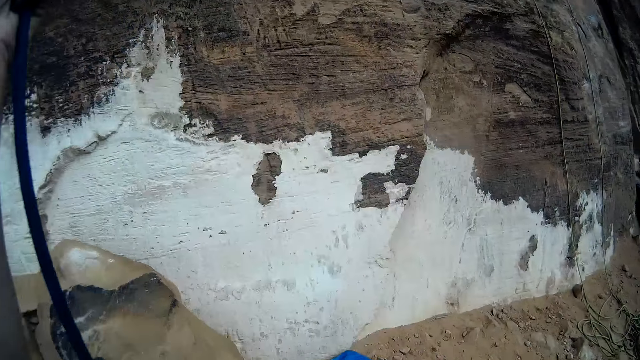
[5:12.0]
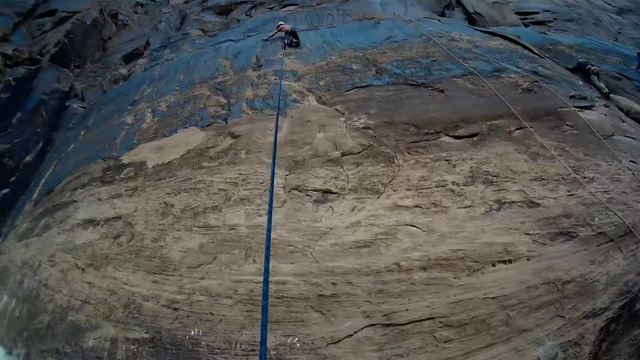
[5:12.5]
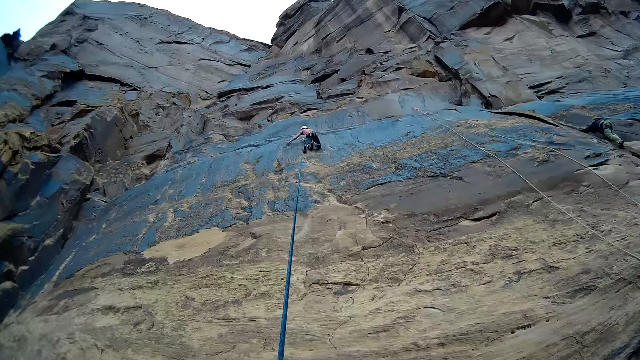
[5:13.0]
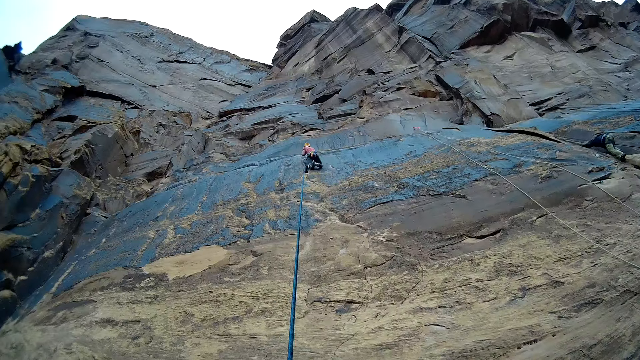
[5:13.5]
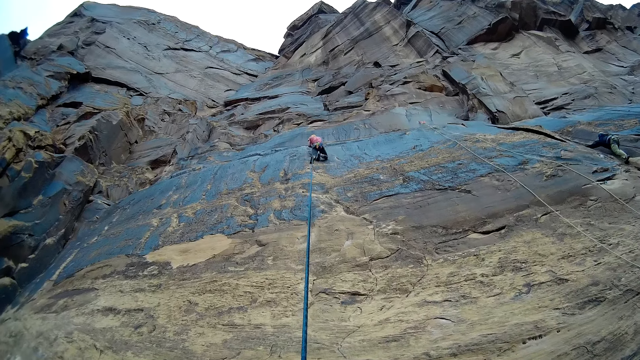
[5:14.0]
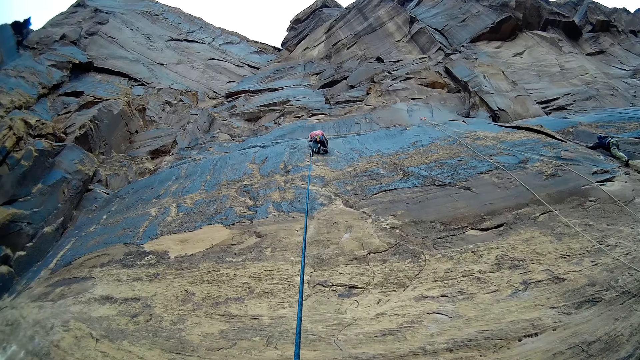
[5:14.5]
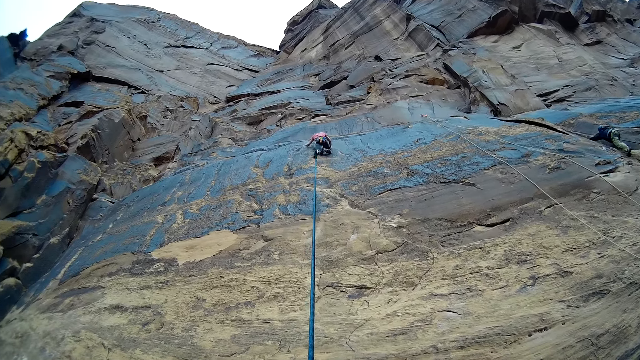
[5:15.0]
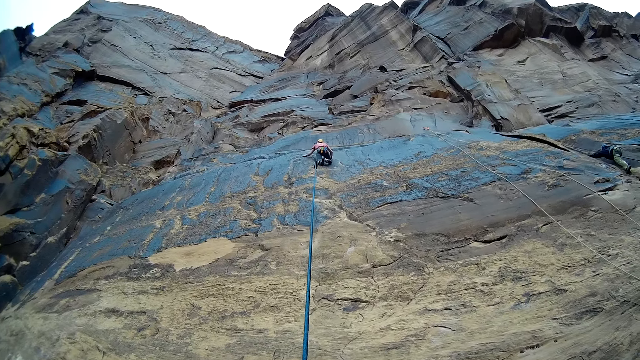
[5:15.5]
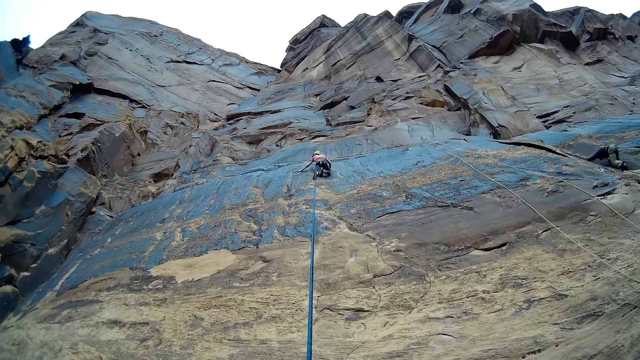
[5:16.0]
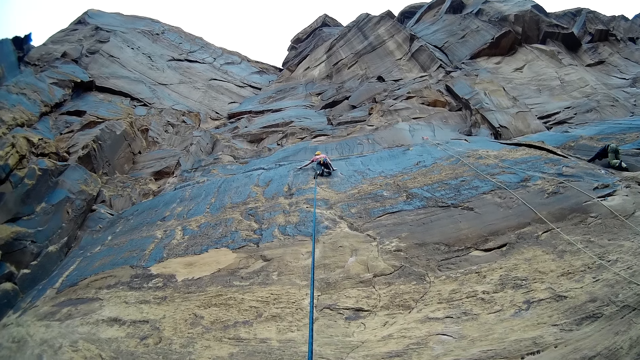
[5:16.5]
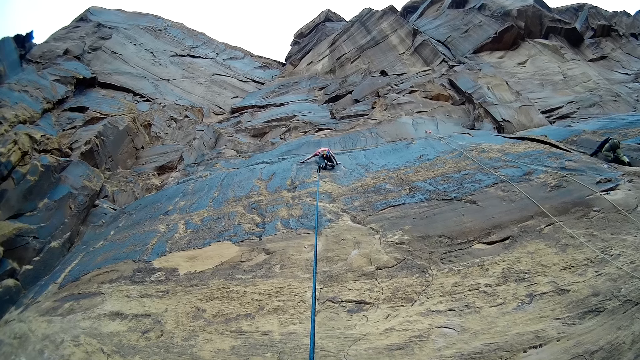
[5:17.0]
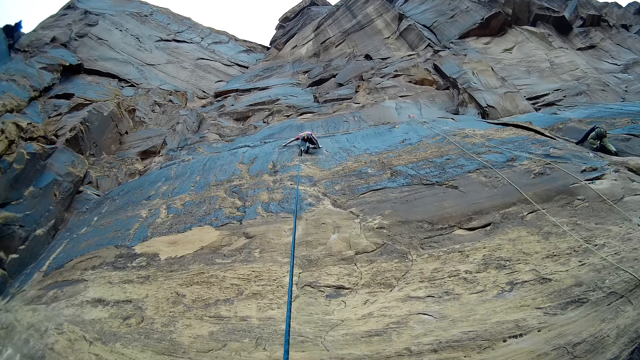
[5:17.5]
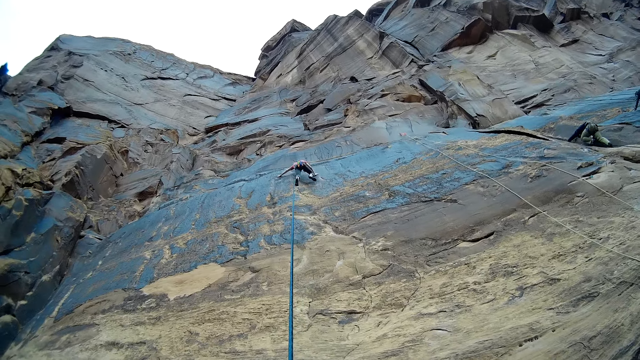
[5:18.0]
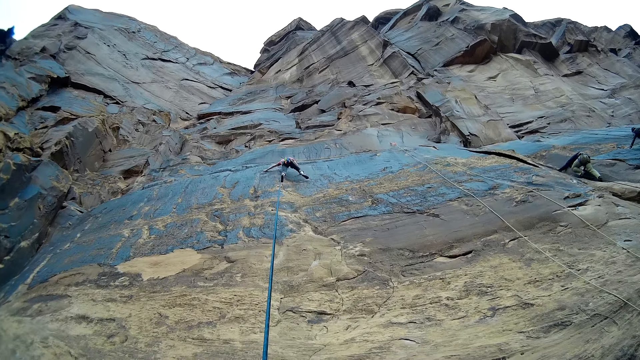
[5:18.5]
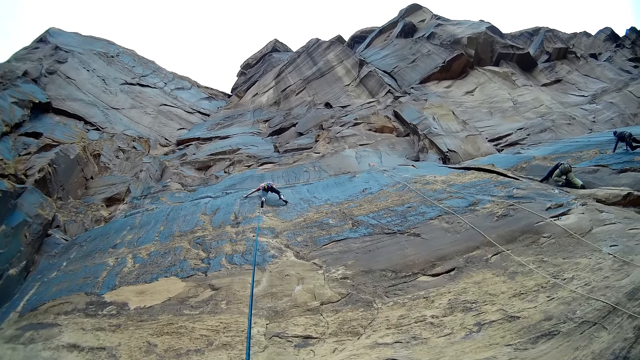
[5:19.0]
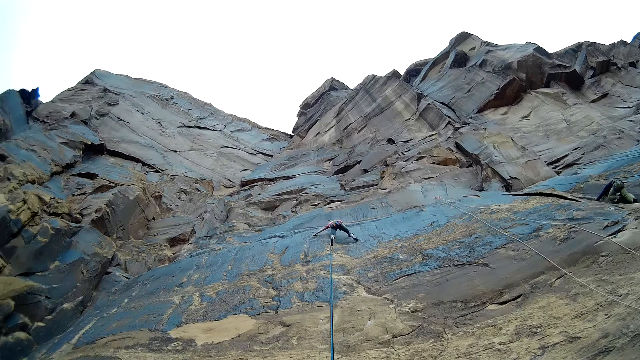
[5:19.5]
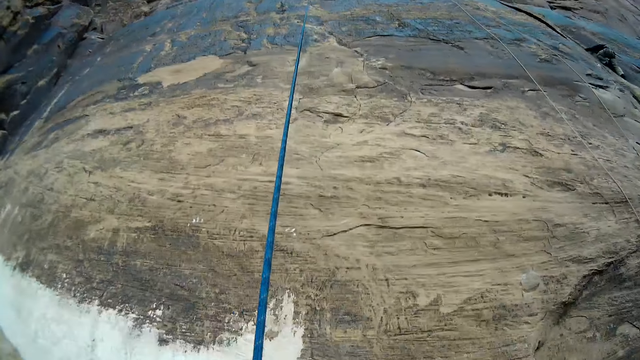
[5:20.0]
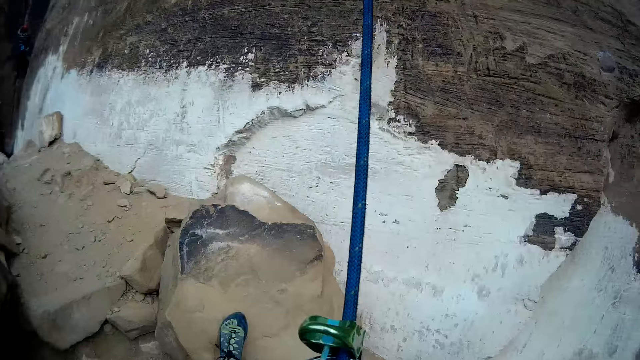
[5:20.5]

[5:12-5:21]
The camera wearer looks at a person. A man climbs the mountain. Another man climbs the mountain. The first man climbs the mountain.

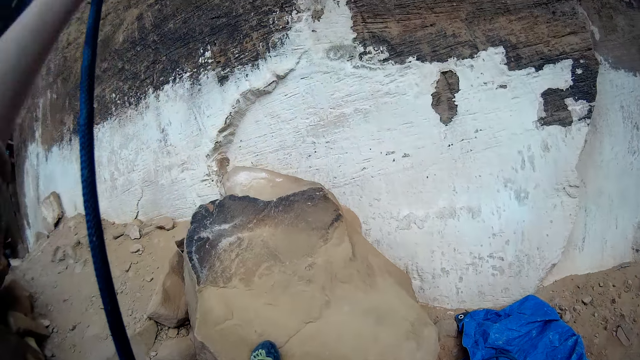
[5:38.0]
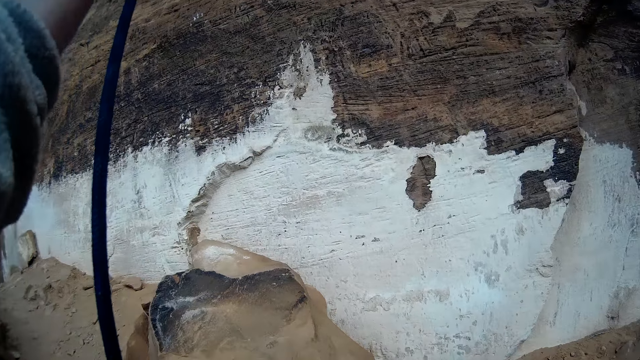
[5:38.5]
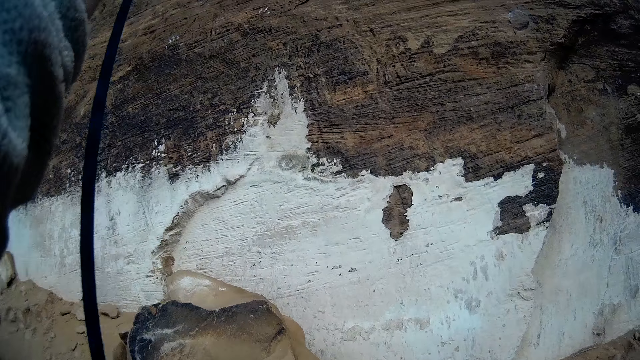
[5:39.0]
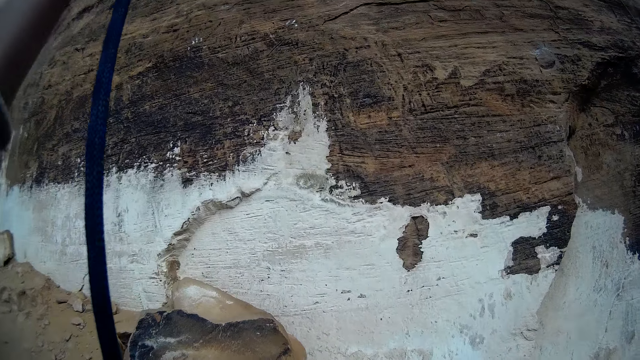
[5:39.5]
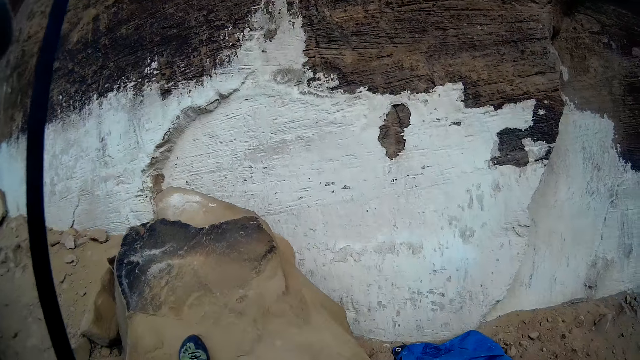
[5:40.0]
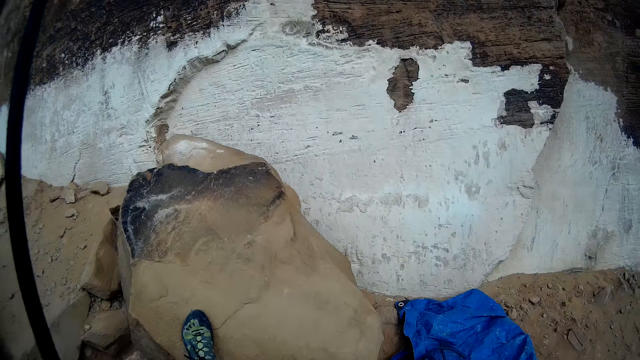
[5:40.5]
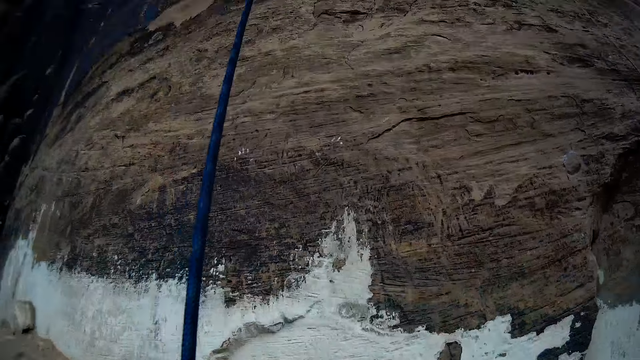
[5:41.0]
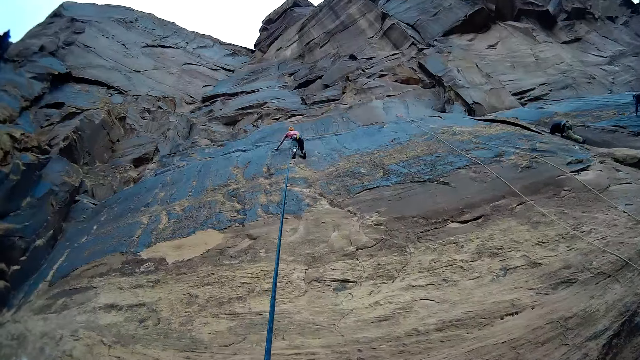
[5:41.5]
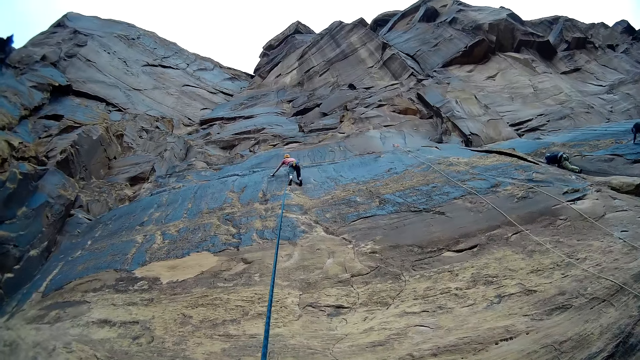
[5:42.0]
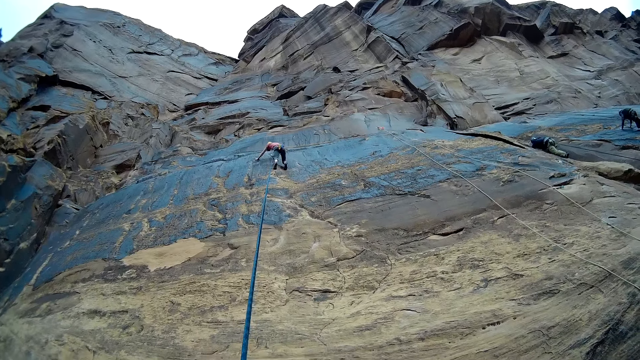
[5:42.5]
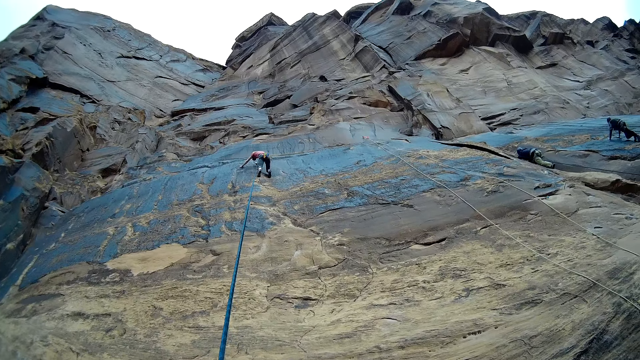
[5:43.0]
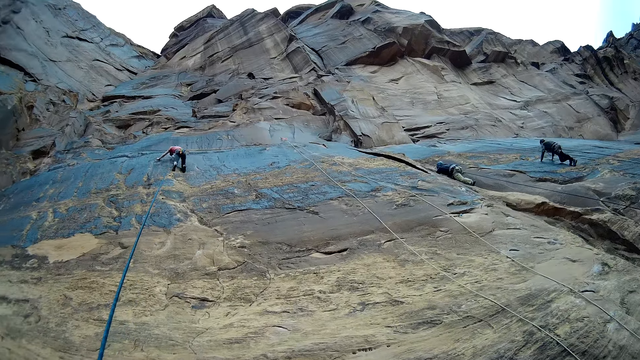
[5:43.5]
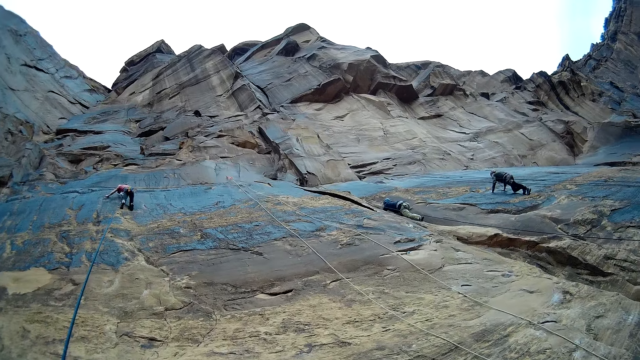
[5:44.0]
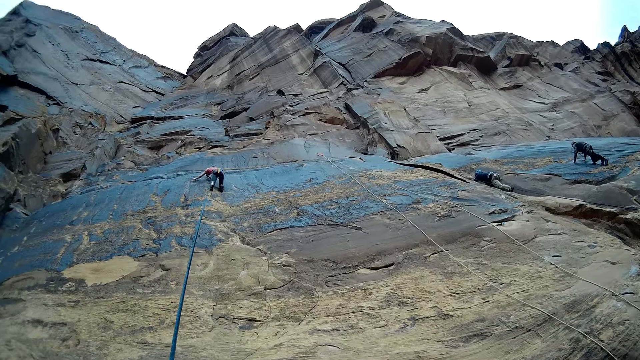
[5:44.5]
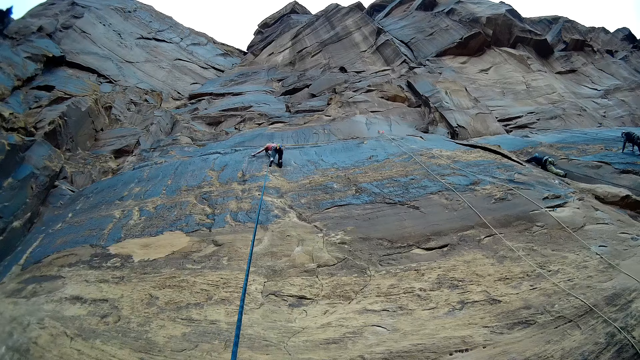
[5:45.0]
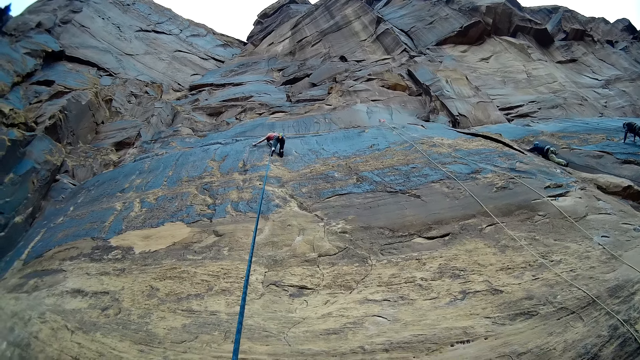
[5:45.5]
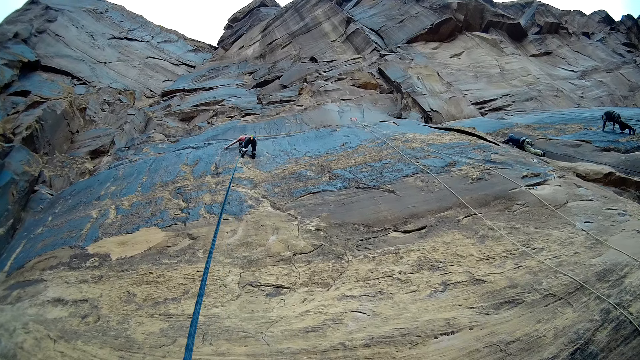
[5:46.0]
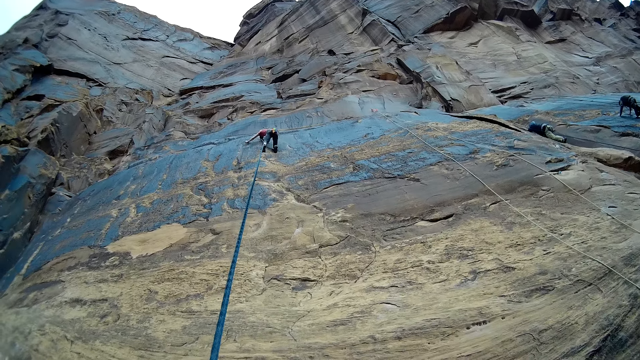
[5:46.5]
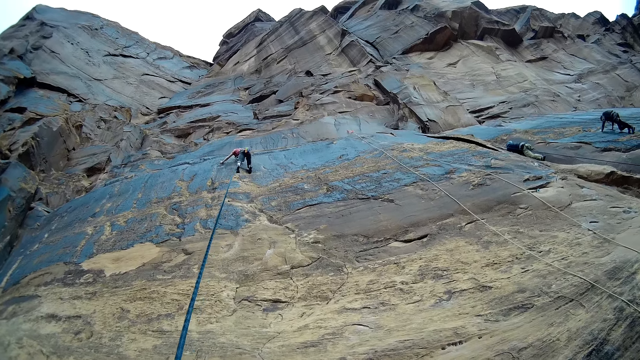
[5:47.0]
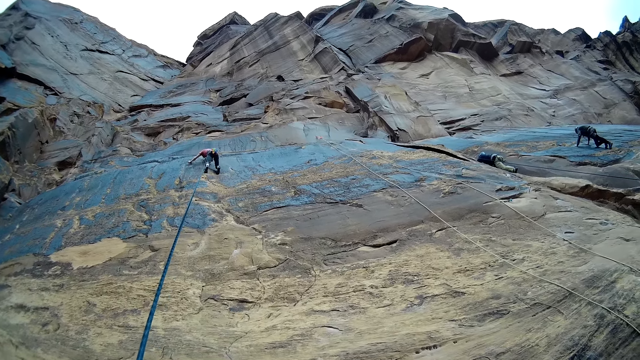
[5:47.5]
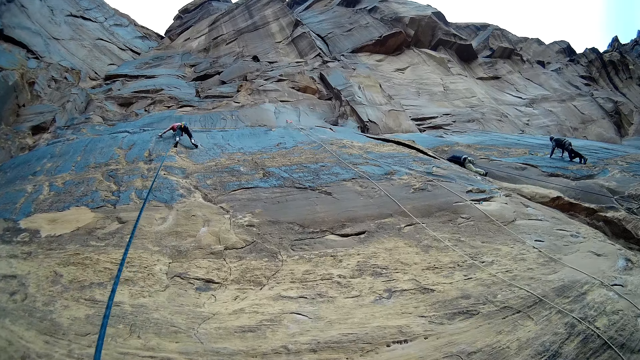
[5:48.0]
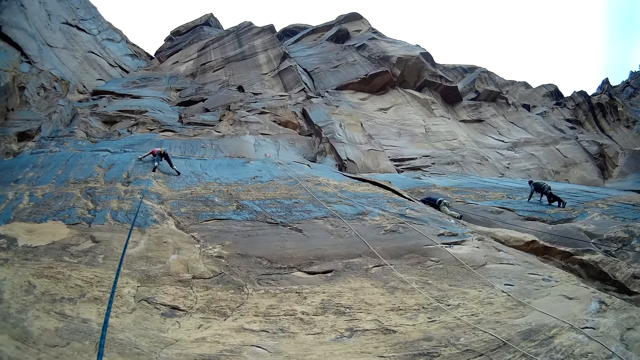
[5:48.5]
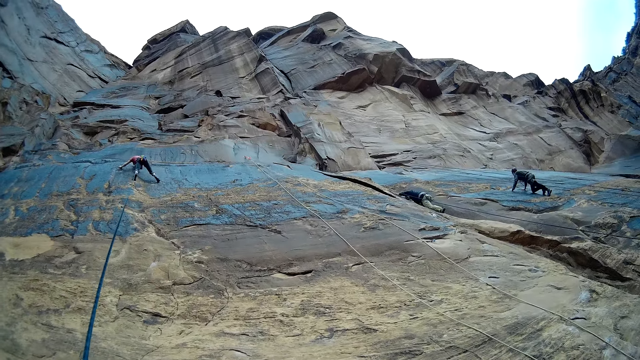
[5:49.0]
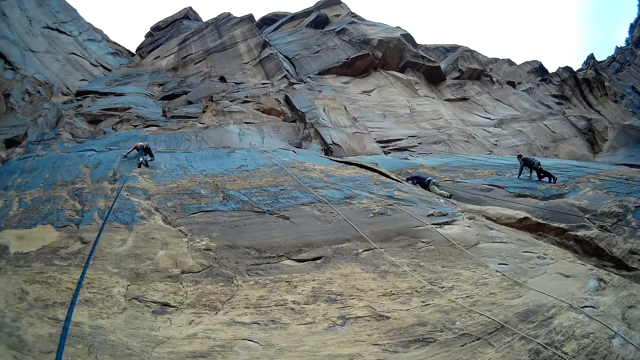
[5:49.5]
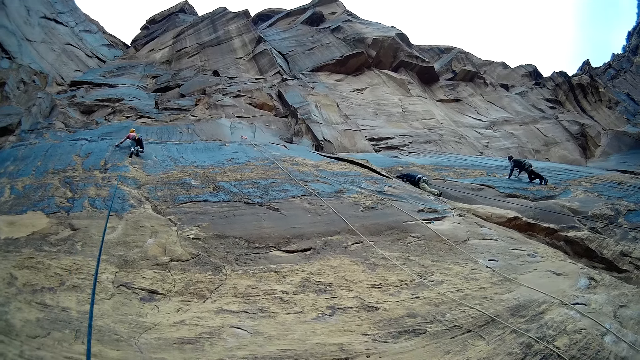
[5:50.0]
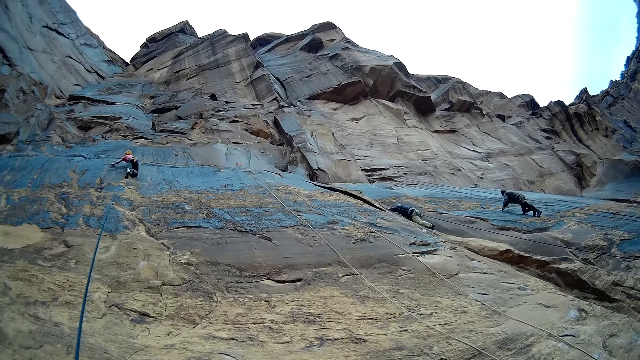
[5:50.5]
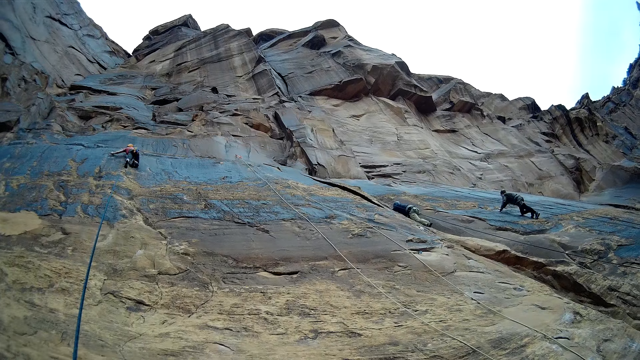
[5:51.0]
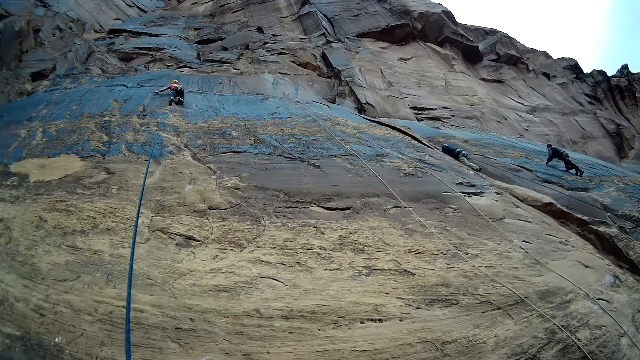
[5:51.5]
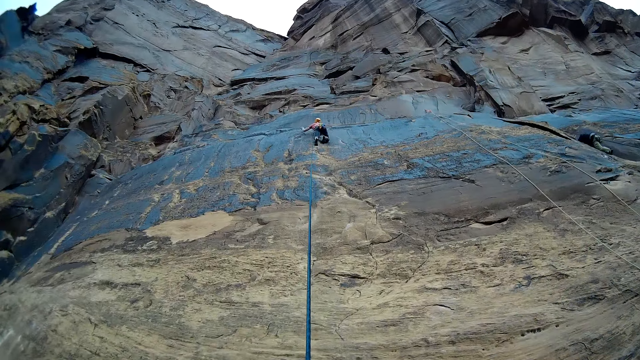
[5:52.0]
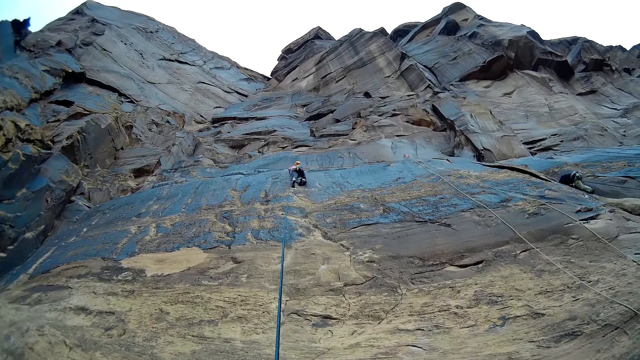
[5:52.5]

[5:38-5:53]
The camera wearer looks at the shoe. They look at a man. Another man climbs the mountain. A third man climbs the mountain. The first man climbs the mountain. The camera wearer looks around the rocks. The second man climbs the mountain. The third man climbs the mountain. The first man climbs up the rock.
